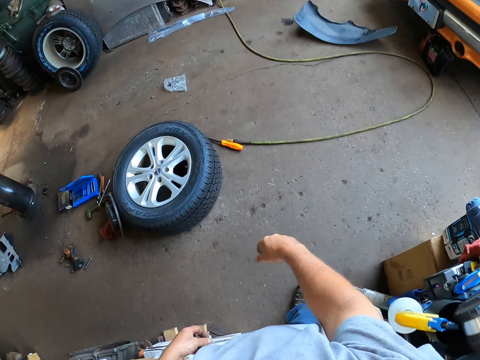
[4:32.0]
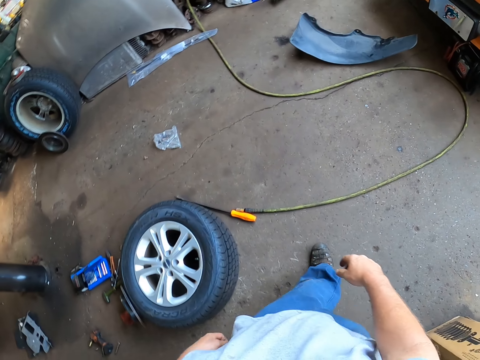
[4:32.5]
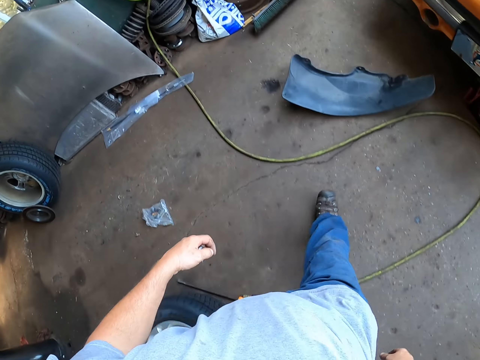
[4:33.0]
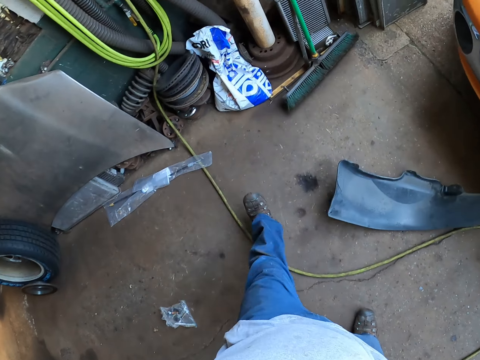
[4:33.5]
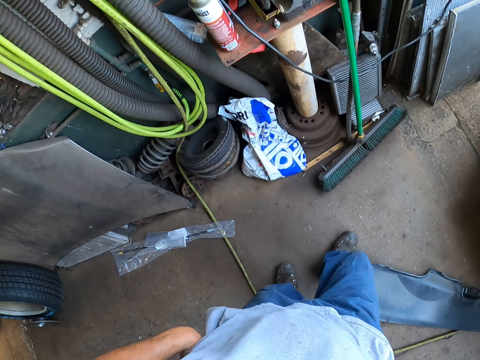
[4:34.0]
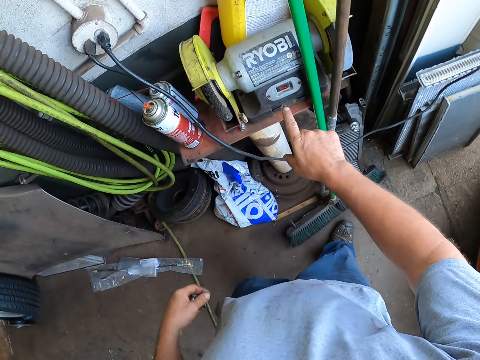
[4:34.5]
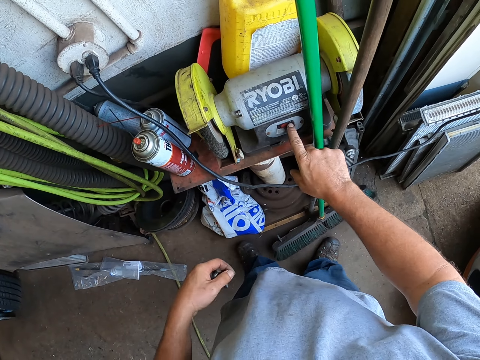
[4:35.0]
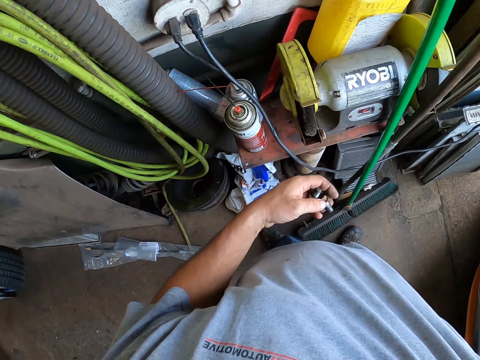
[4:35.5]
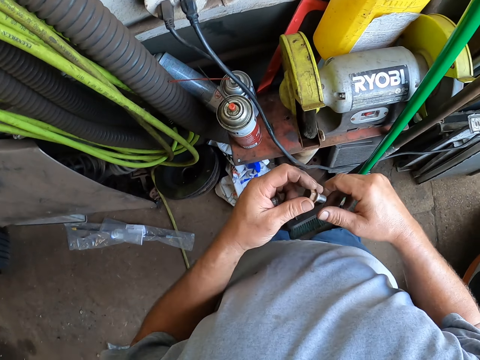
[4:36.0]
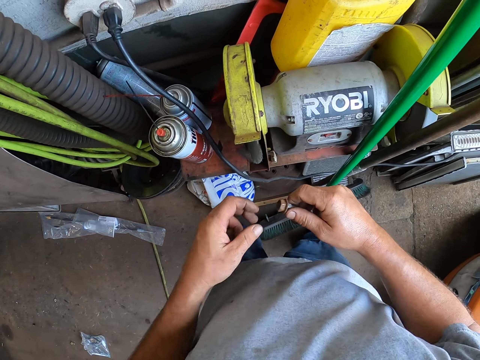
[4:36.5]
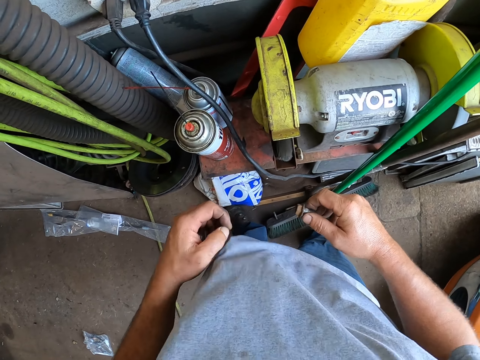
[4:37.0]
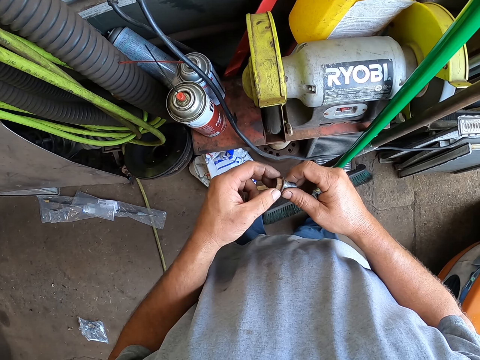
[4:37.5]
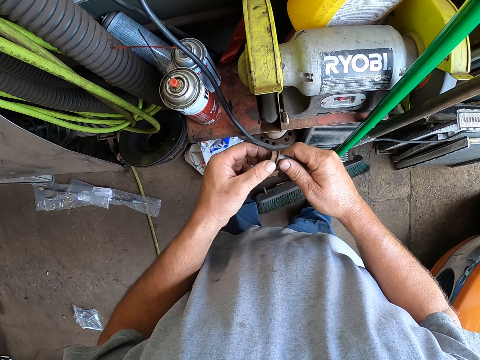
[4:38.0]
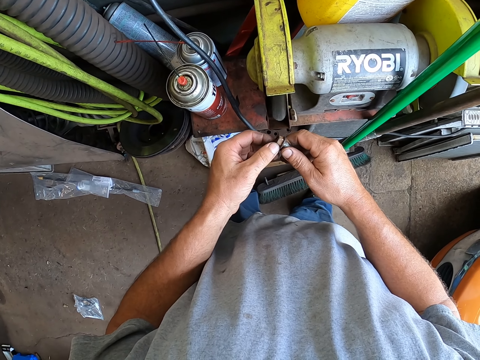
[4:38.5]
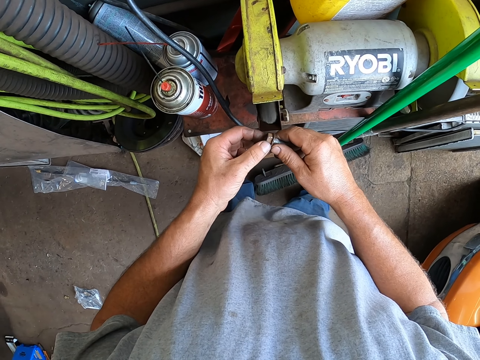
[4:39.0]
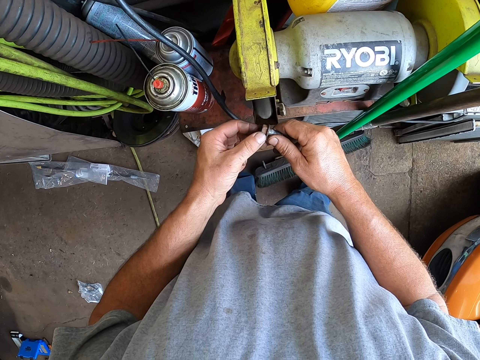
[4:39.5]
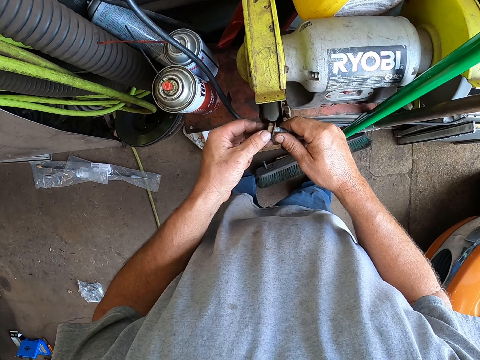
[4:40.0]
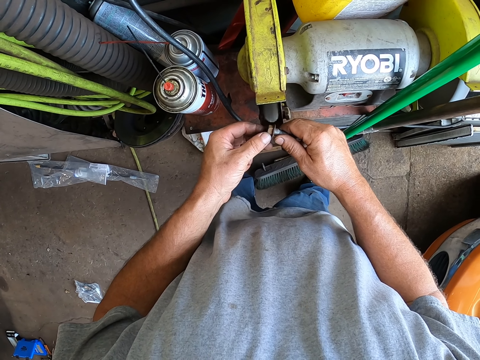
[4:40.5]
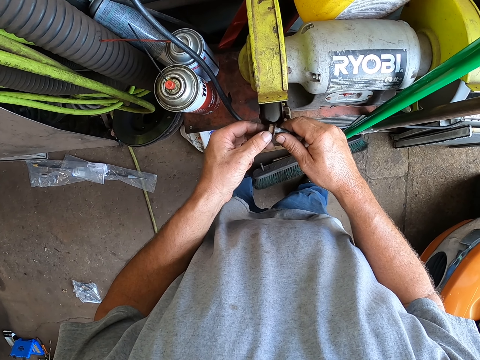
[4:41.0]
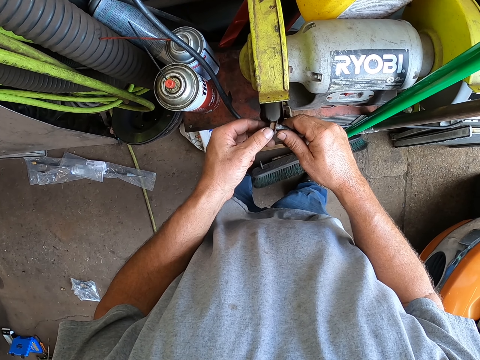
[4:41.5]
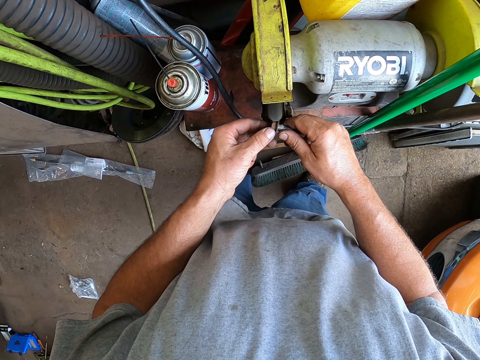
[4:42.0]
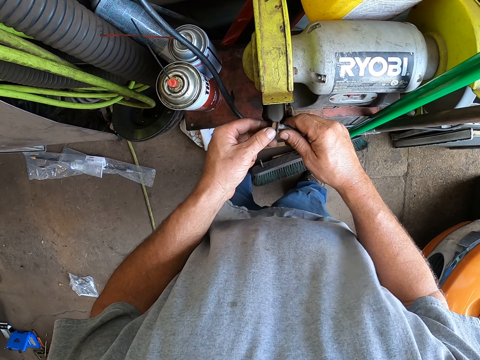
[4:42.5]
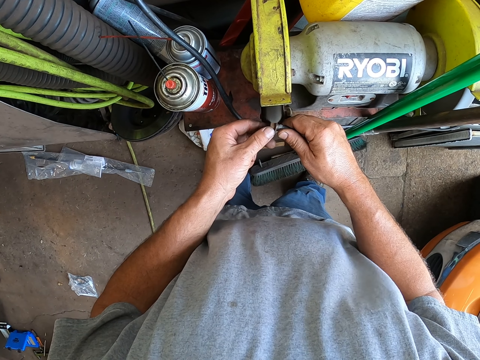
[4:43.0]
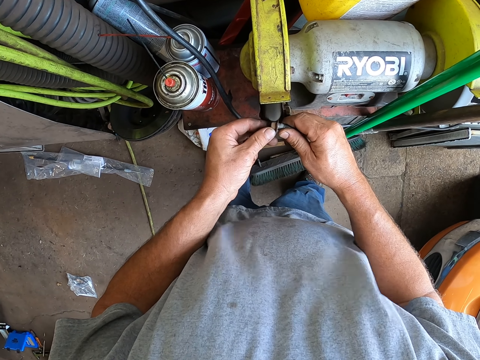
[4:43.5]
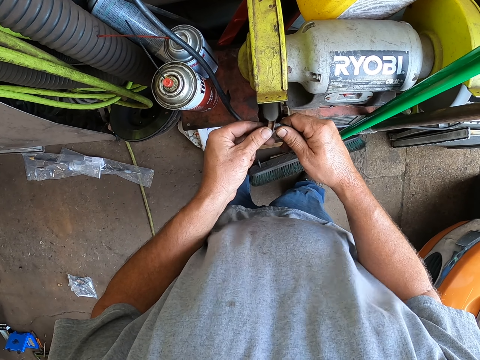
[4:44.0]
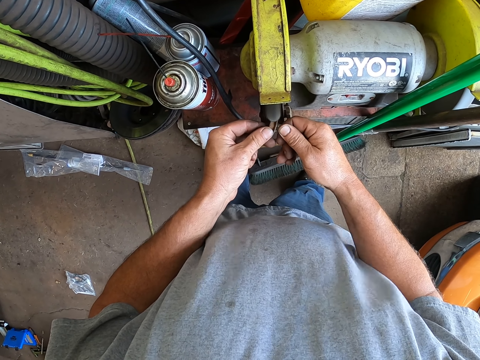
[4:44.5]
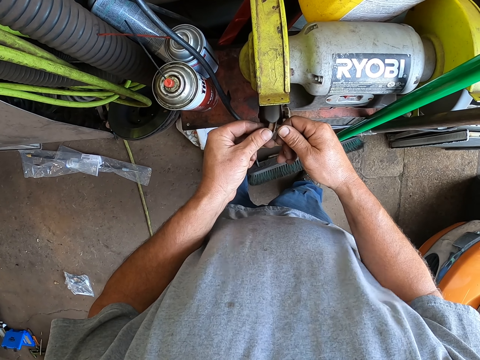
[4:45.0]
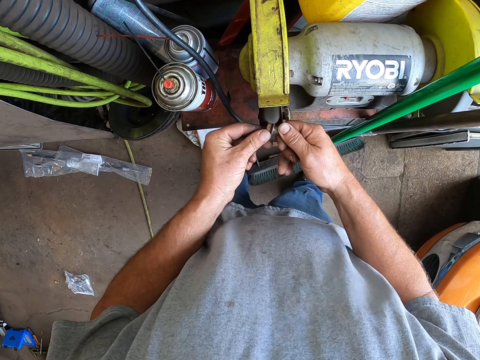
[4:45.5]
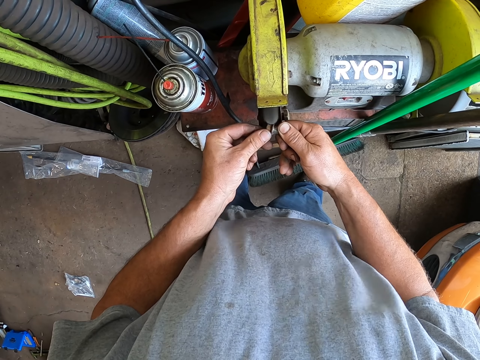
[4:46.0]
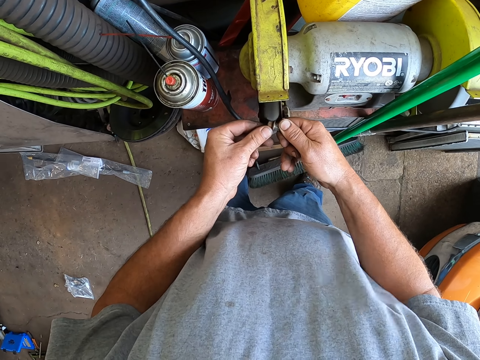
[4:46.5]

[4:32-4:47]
The camera wearer walks to the electric polisher. They turn on the electric polisher. They look around. They move the nut close to something. They polish the metal with the electric polisher.

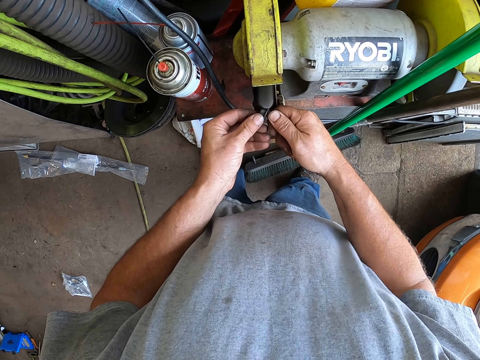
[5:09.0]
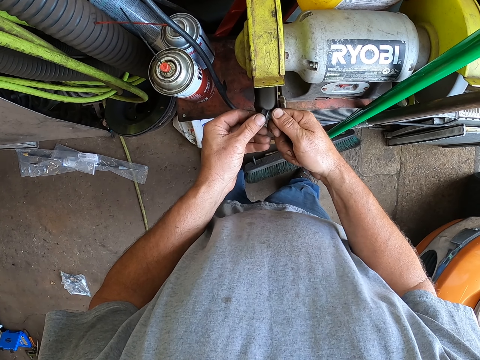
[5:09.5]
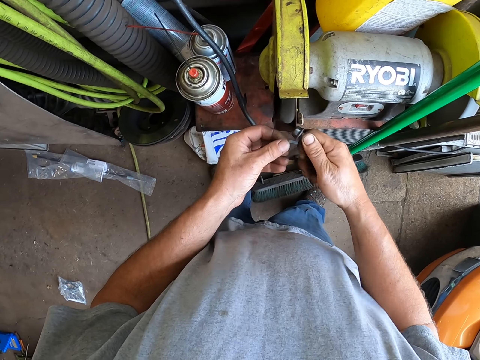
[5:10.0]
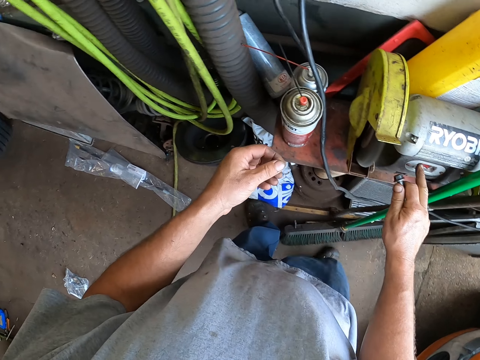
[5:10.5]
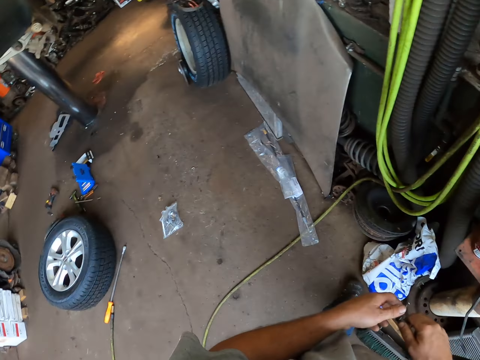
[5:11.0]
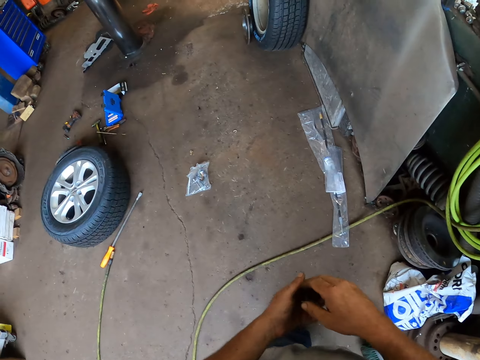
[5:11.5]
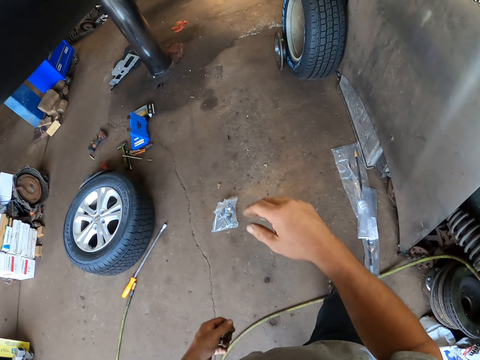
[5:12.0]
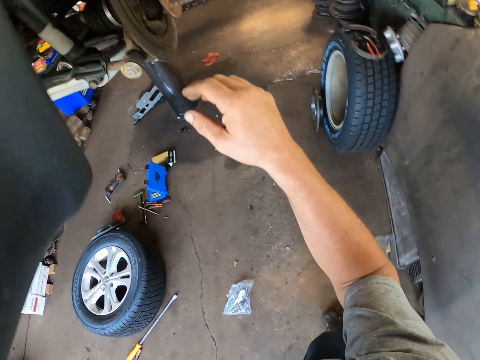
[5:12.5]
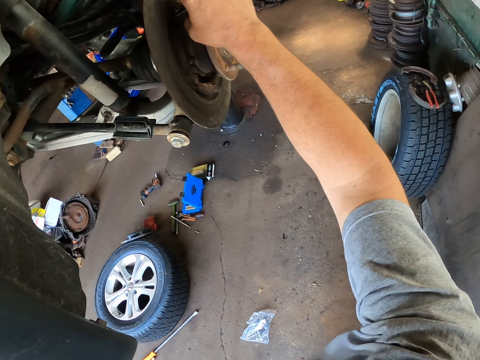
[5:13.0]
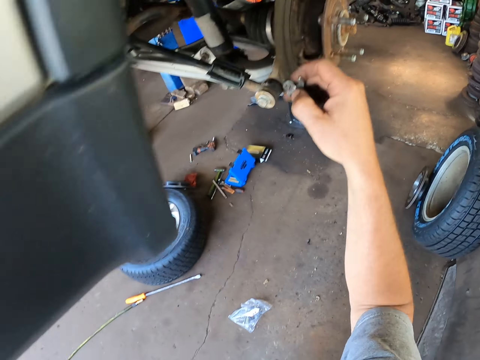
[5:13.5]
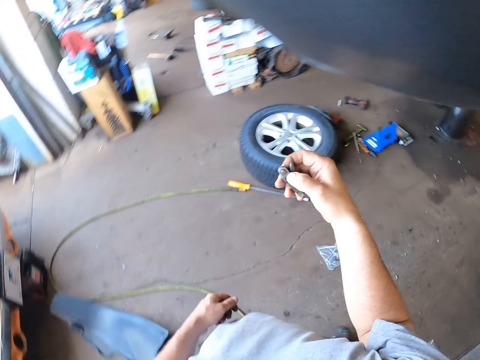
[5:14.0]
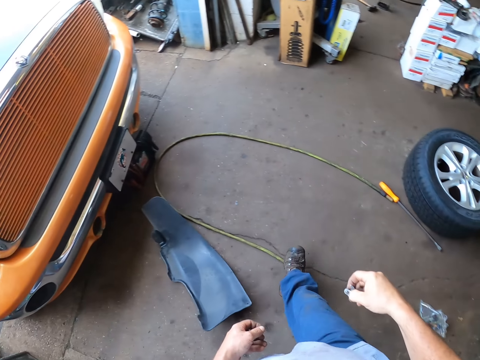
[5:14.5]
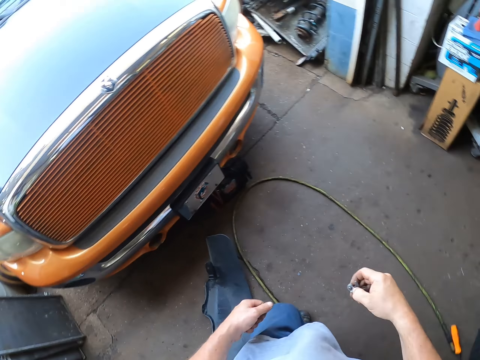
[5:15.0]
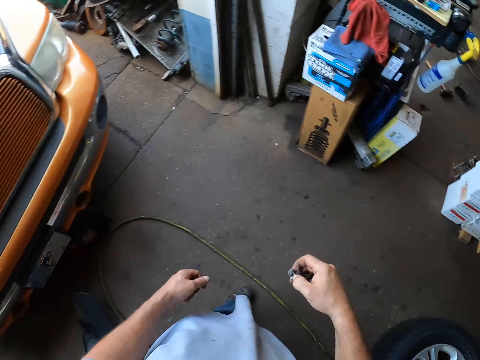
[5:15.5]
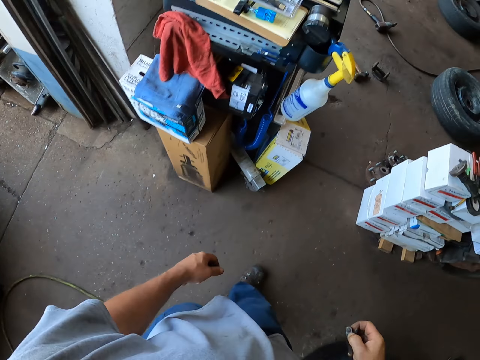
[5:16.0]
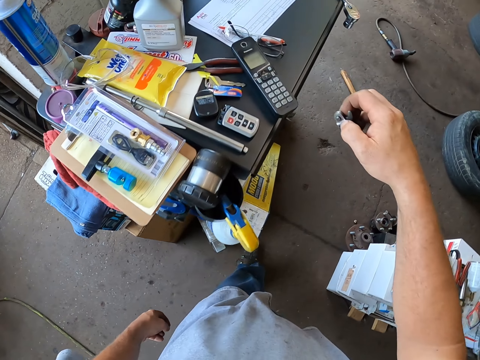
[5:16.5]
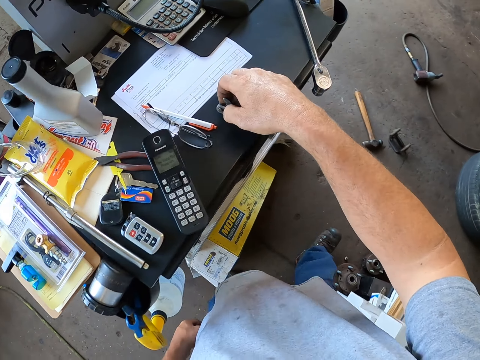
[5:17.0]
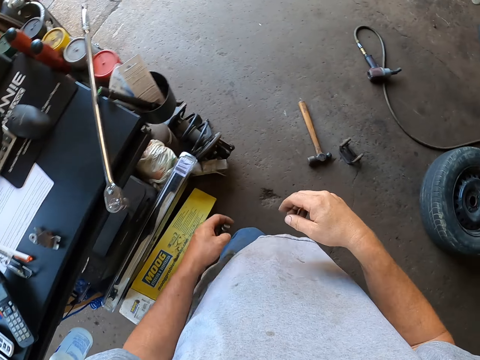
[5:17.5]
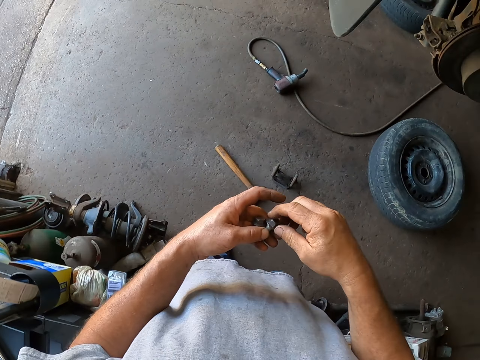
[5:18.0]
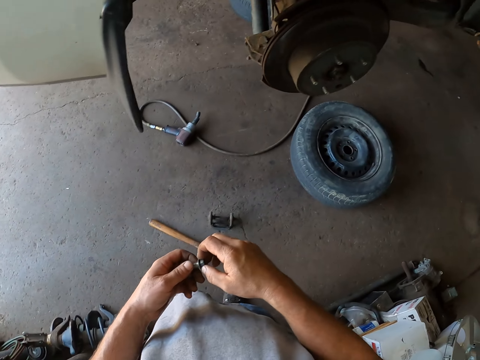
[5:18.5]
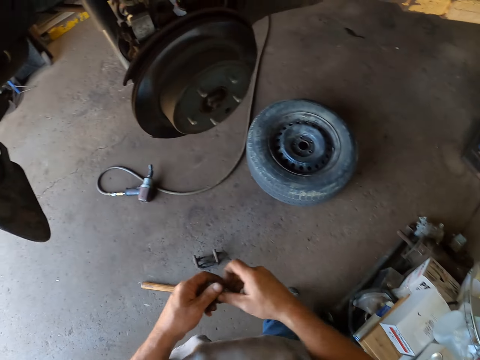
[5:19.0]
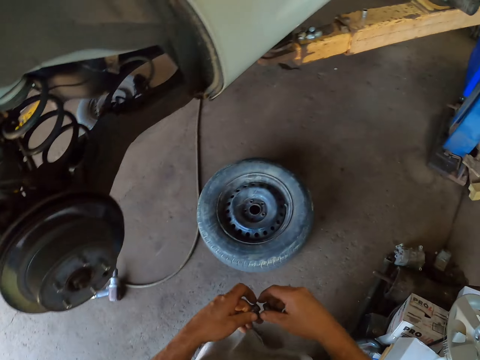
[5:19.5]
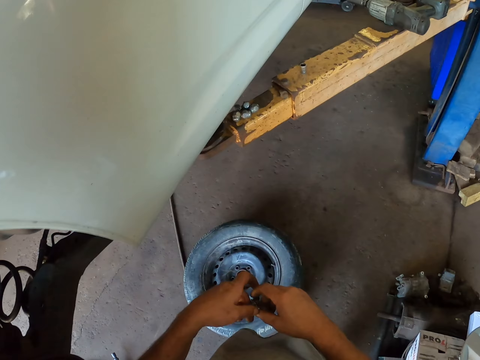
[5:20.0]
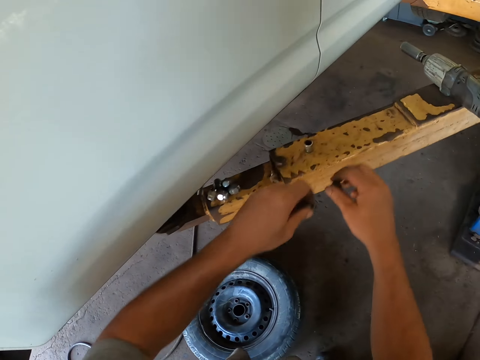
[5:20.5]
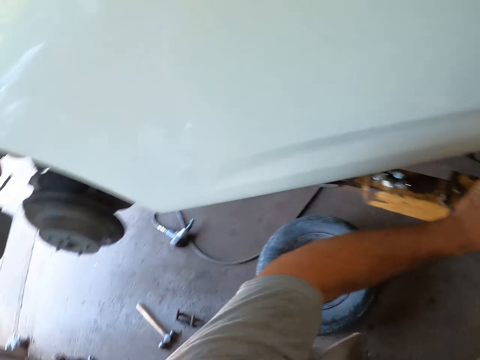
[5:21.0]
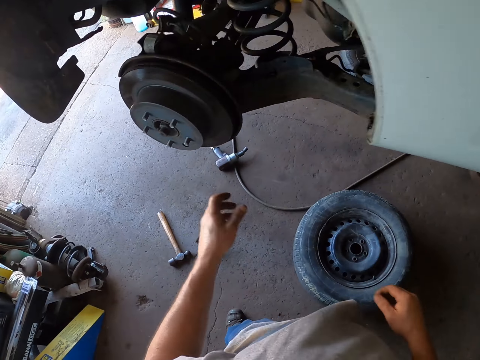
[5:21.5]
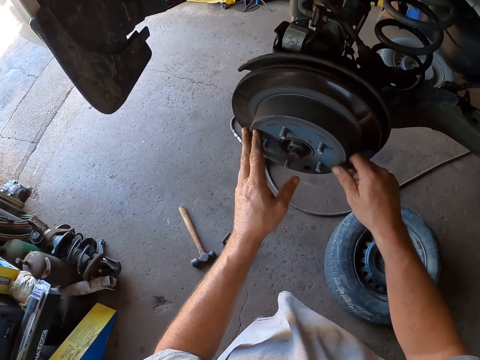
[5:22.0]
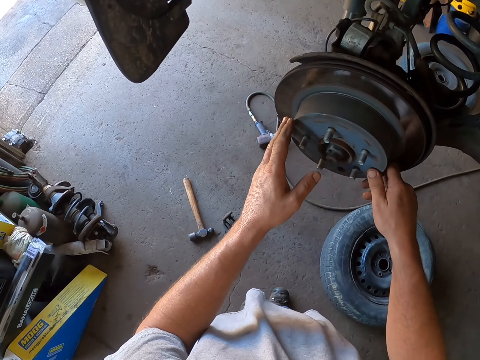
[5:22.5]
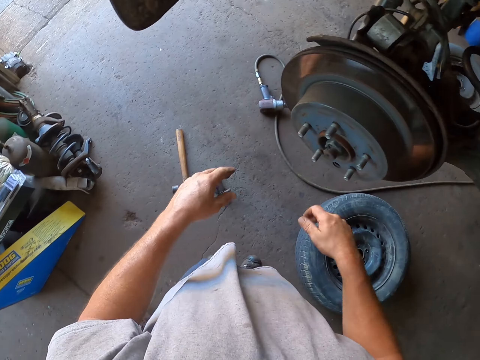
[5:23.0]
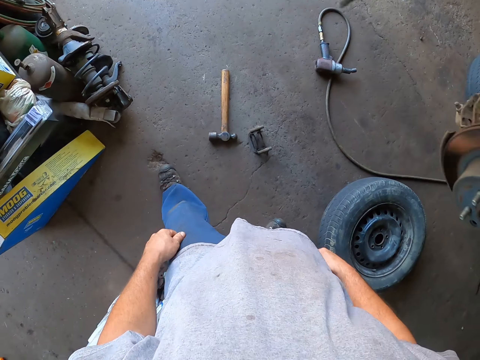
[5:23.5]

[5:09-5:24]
The camera wearer presses something. They walk to the car. They pick up a metal from the car. They touch something. They walk around in the garage. They place the metal on the counter. They walk in the garage. They place the metals on the car lift. They push something. They touch the hub flange.
